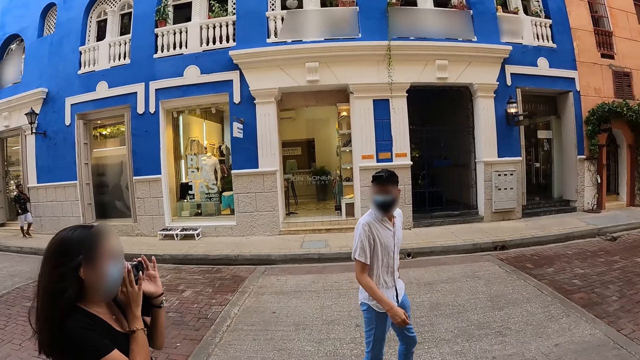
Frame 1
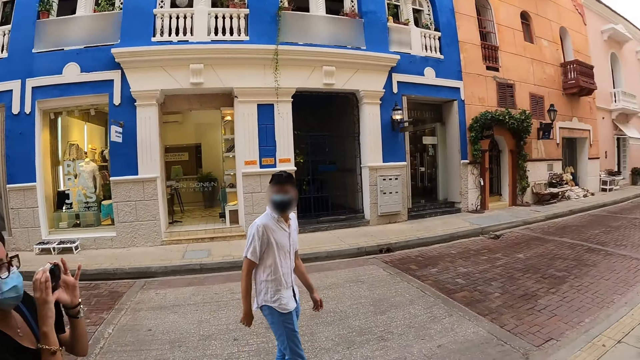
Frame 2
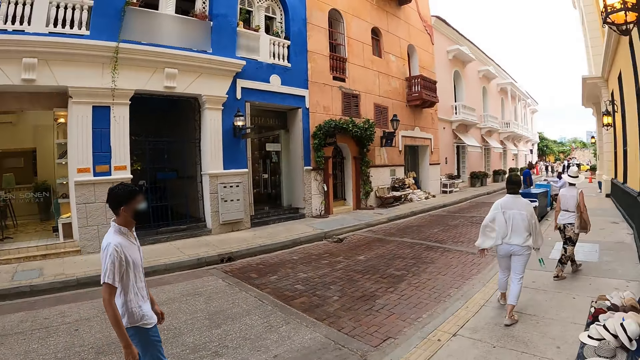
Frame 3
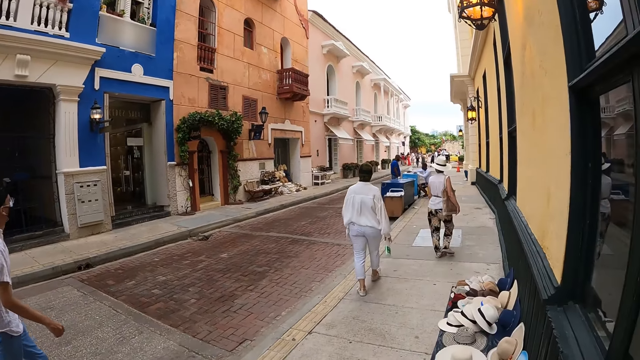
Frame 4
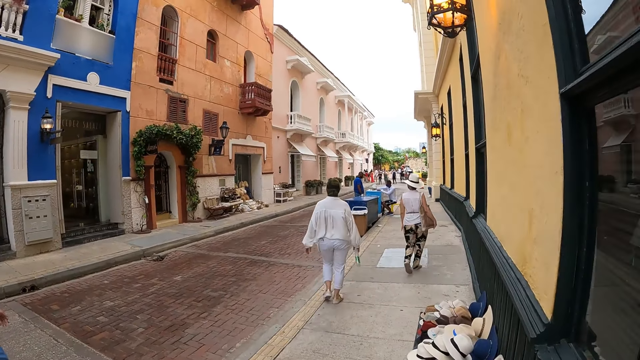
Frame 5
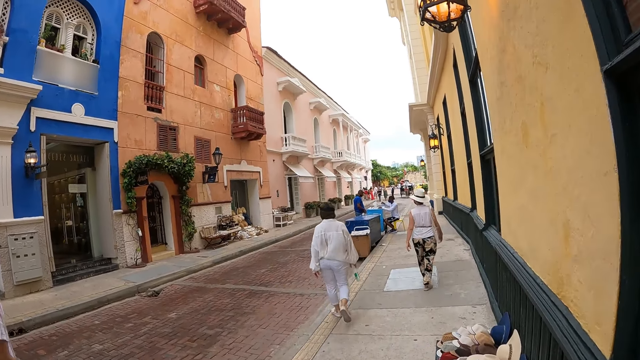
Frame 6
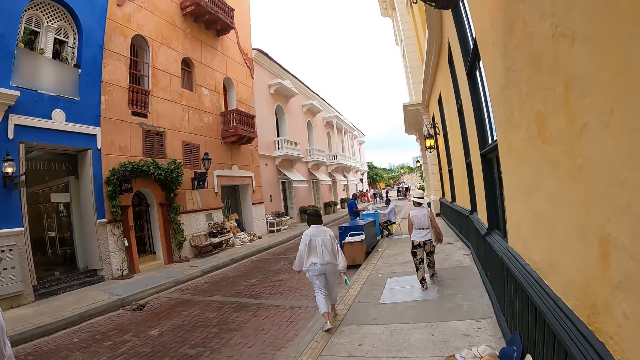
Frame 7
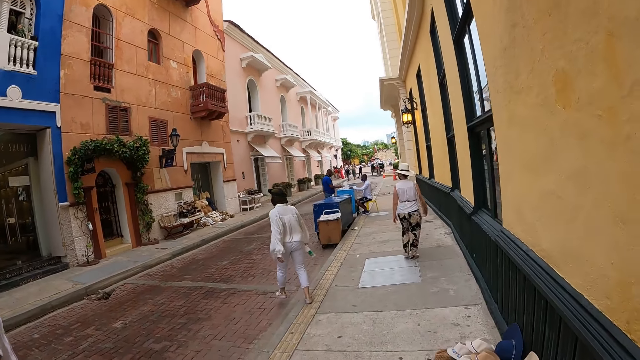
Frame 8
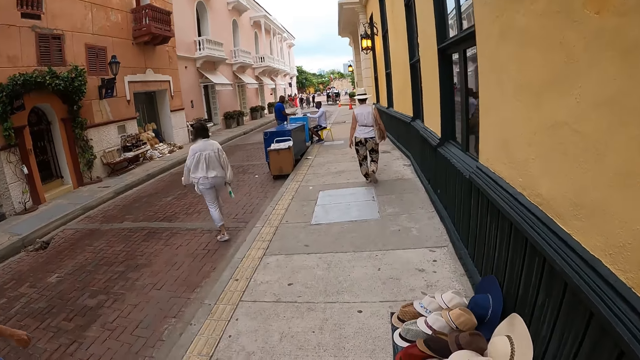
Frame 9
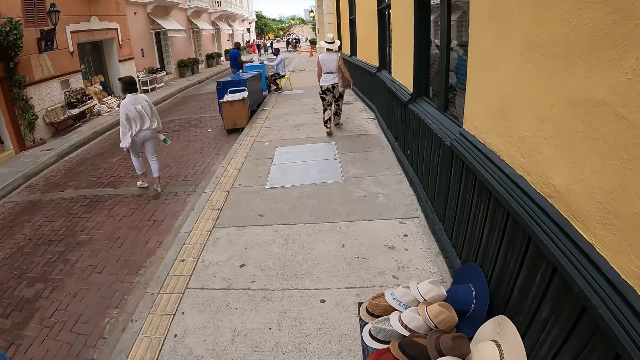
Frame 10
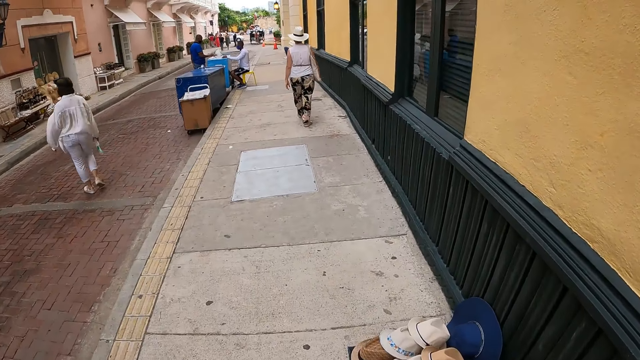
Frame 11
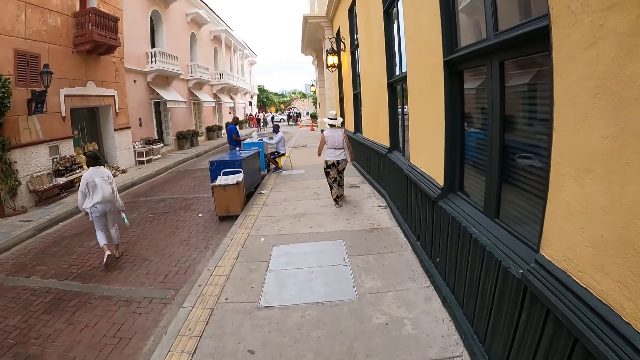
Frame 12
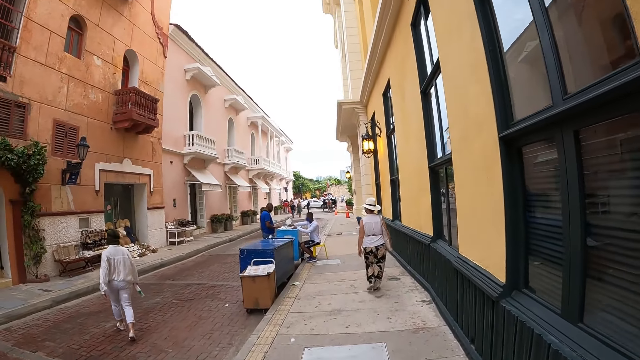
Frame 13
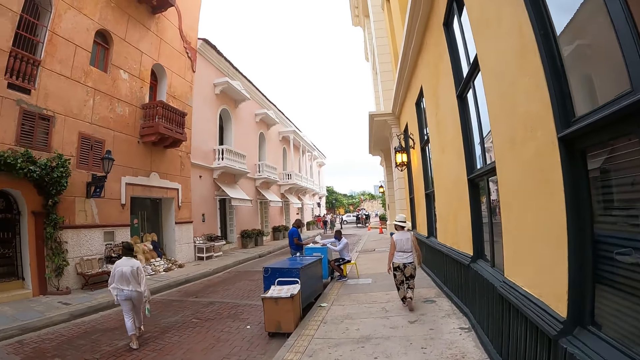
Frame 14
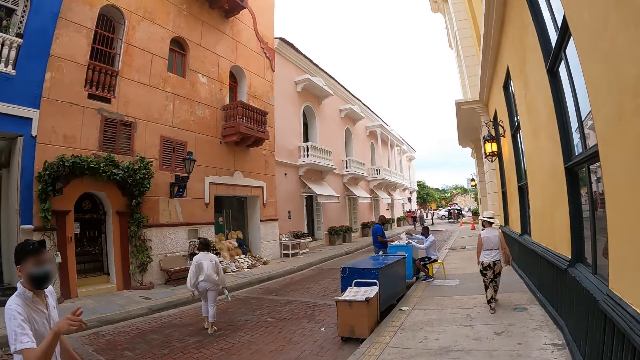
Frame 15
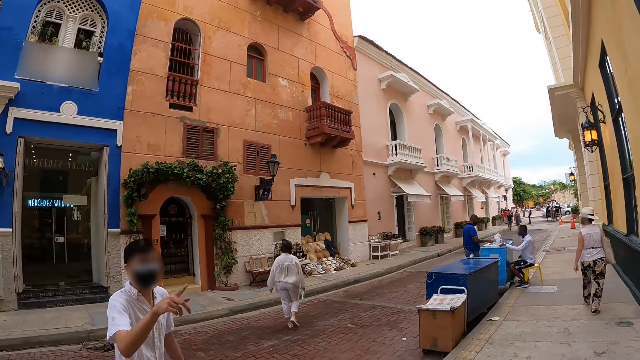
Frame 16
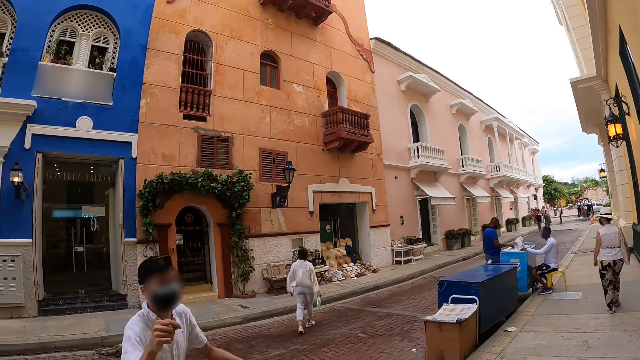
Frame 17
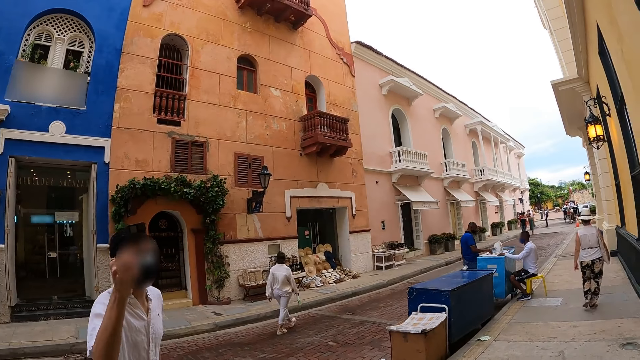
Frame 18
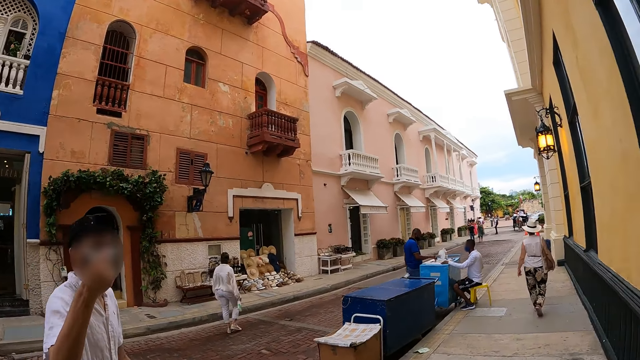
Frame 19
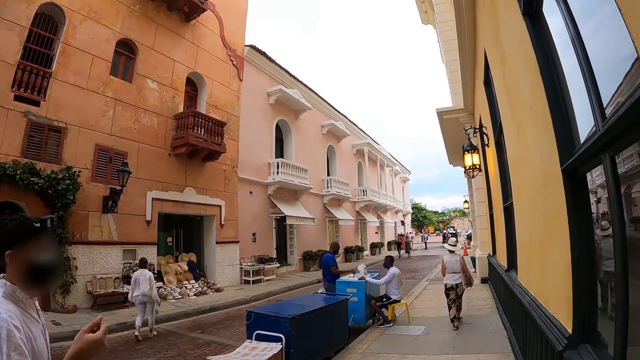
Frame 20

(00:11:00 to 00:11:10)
The man gesticulates with his right hand.

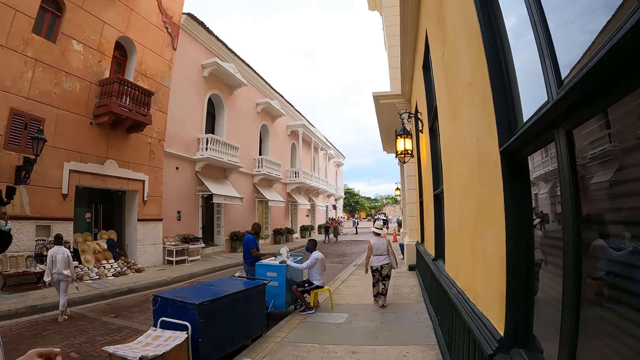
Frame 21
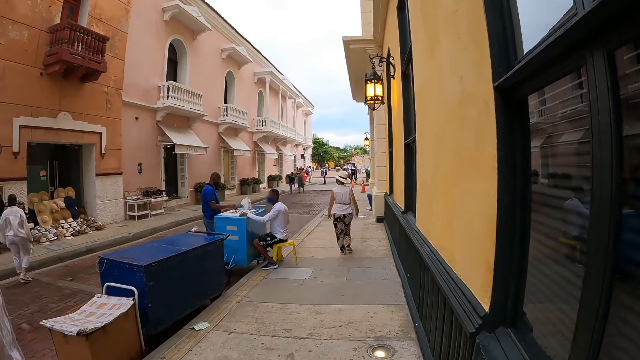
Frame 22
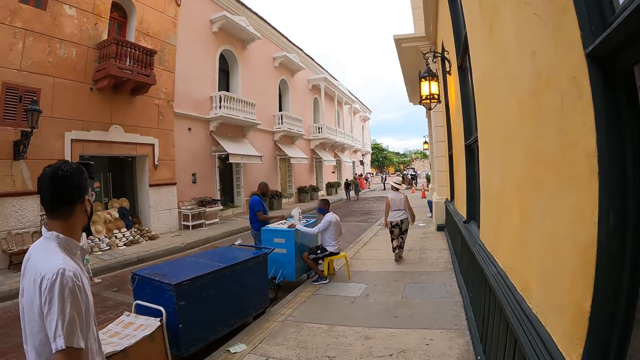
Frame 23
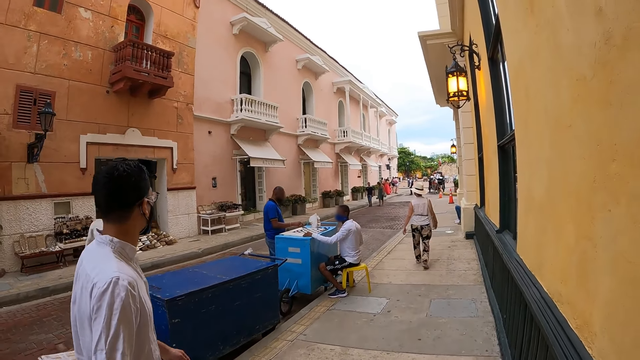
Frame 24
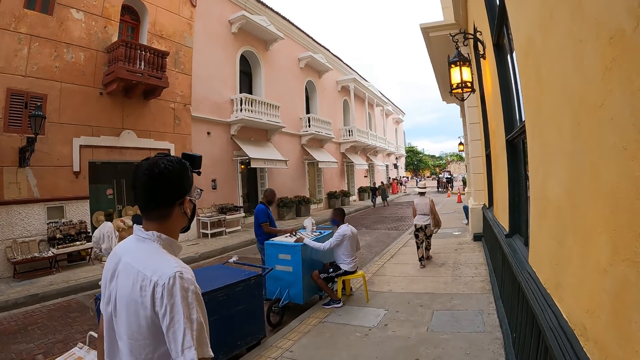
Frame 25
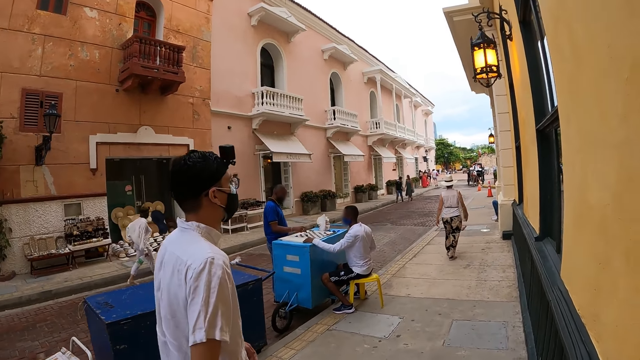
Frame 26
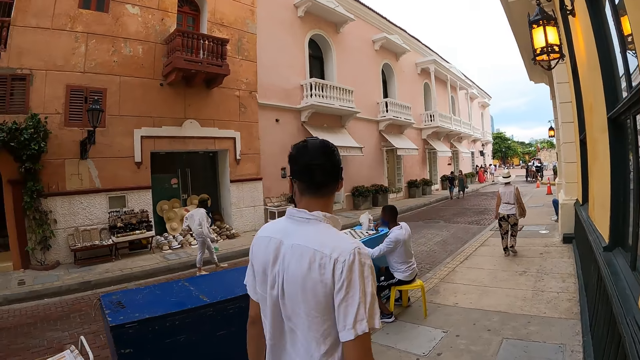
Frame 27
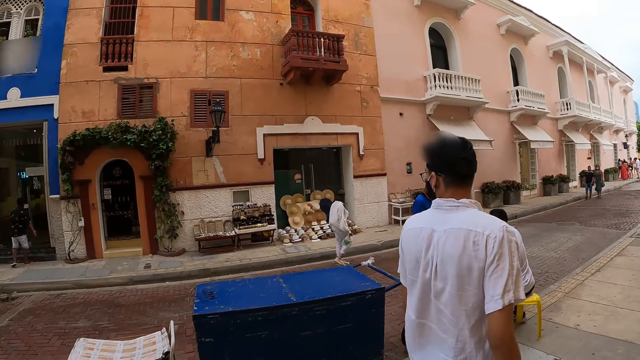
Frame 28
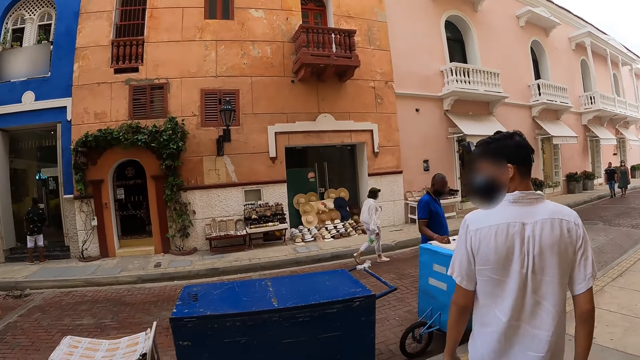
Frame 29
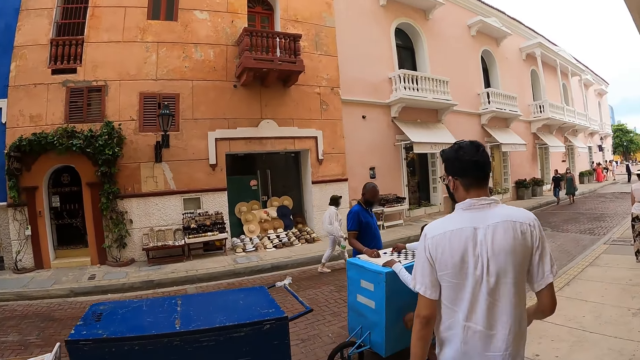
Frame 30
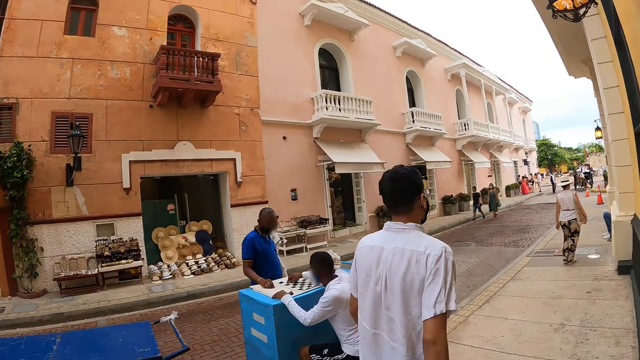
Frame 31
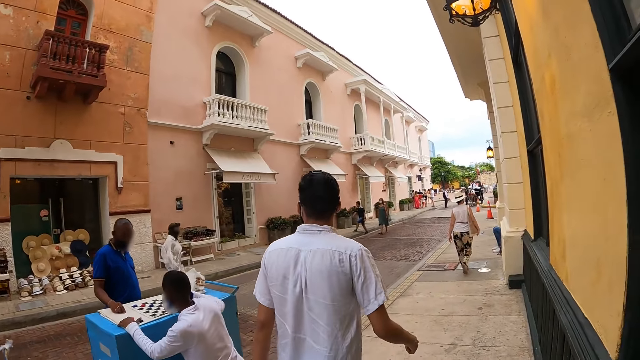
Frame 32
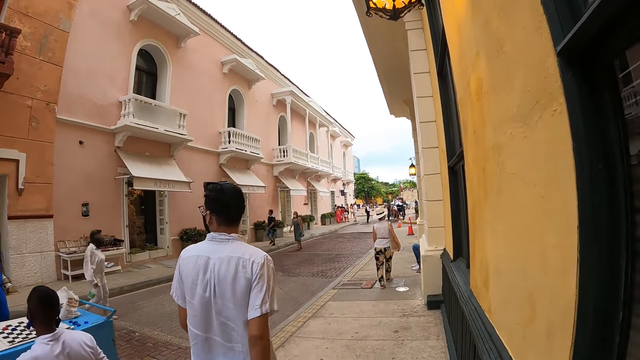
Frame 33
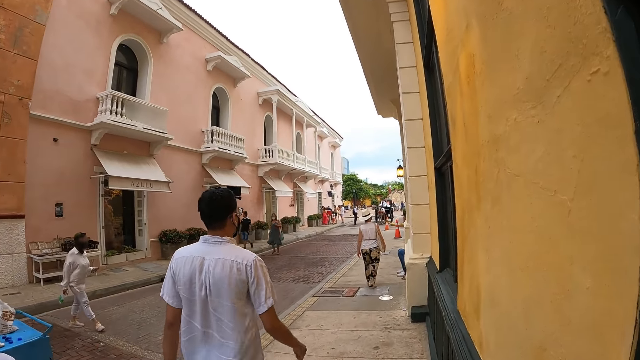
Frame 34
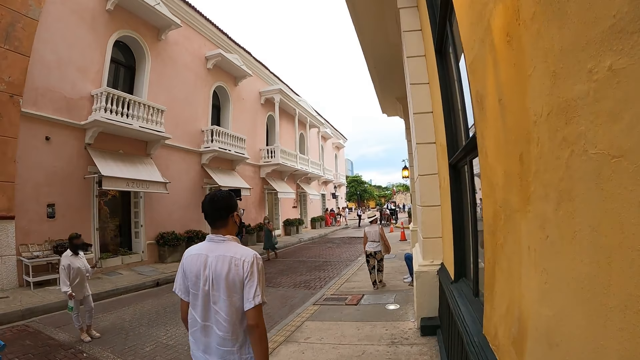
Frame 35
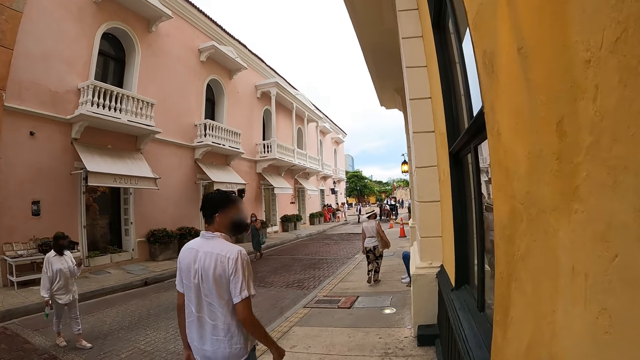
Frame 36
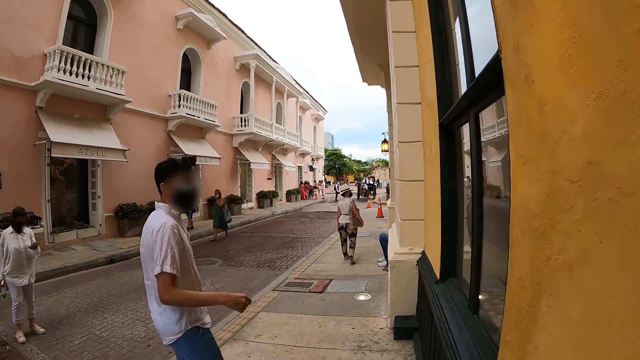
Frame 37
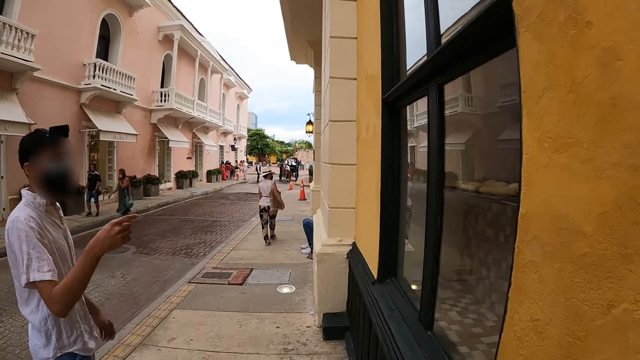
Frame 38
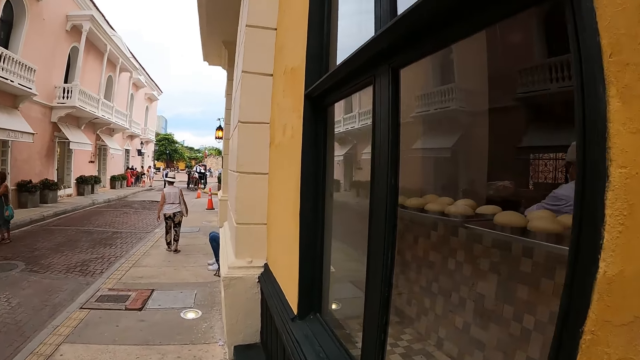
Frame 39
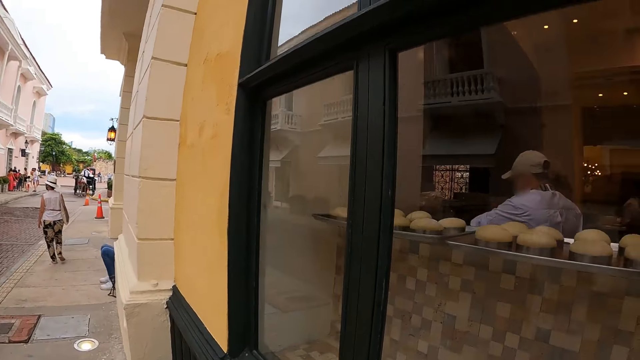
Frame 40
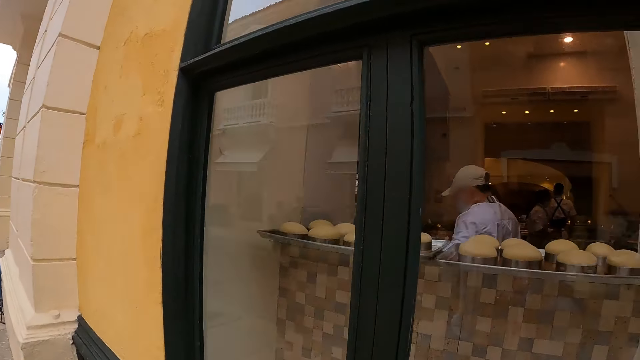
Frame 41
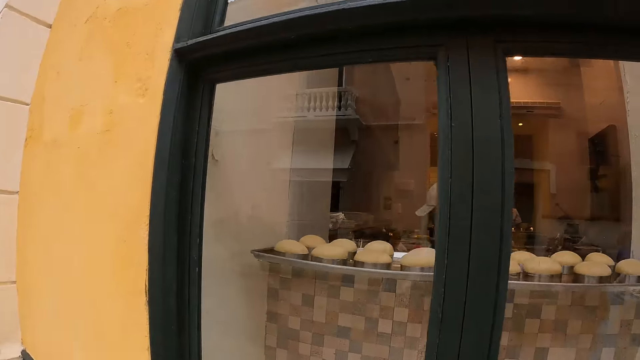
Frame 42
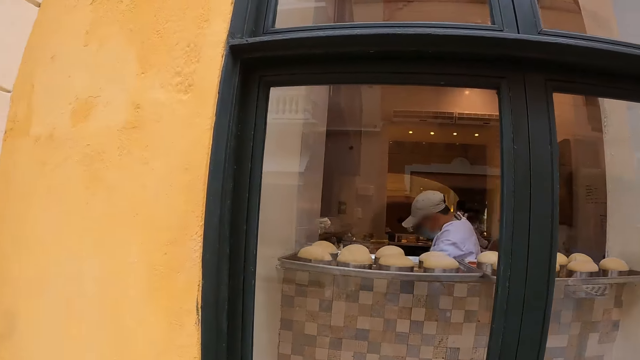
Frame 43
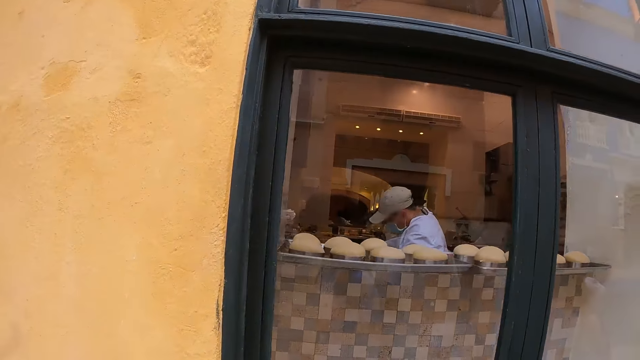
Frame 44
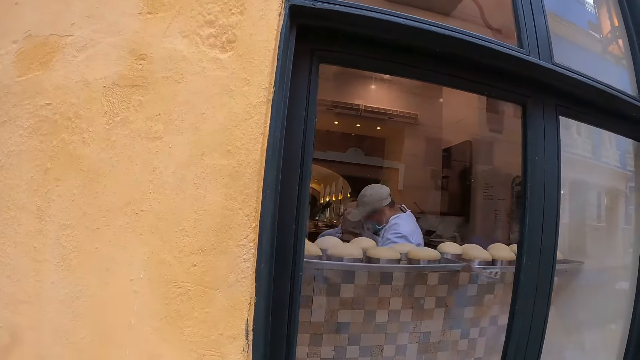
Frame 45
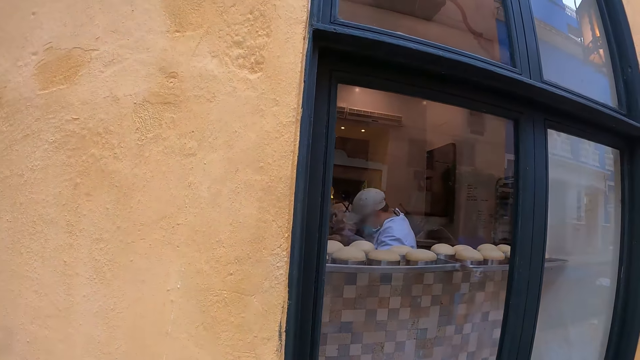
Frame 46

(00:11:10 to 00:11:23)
The woman removes a phone from her pant pocket with her left hand. The woman operates the phone with her left hand. The man points at a restaurant with his right hand. The camera wearer looks at the bakery.
